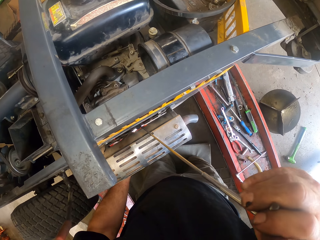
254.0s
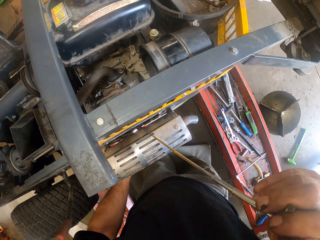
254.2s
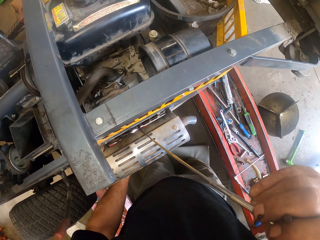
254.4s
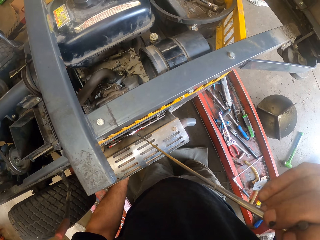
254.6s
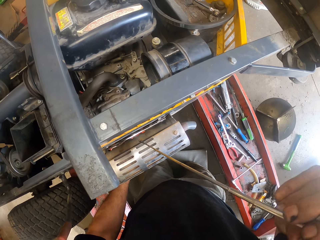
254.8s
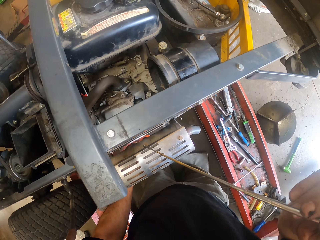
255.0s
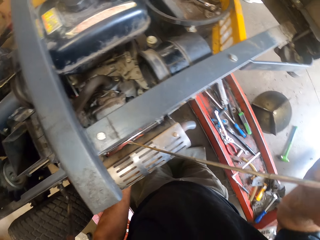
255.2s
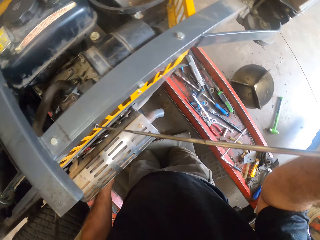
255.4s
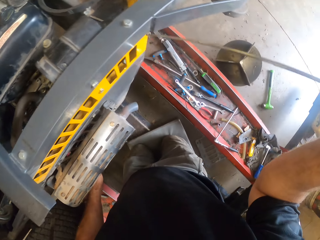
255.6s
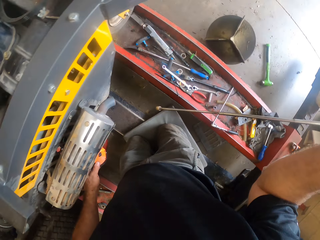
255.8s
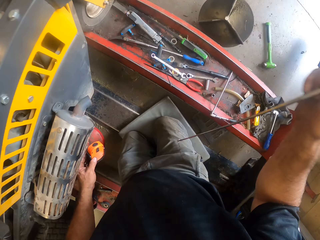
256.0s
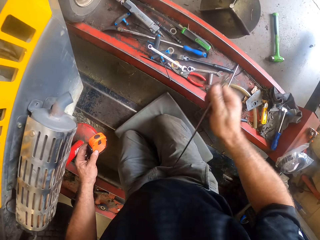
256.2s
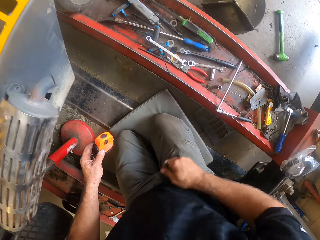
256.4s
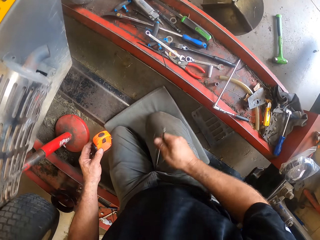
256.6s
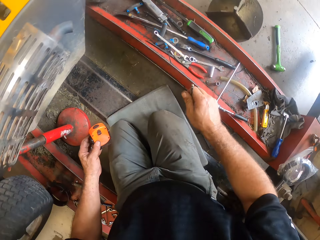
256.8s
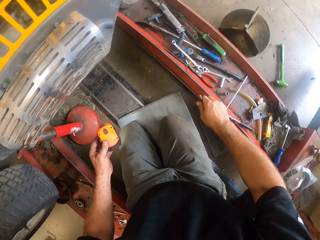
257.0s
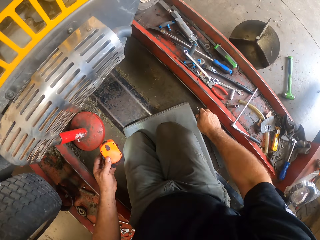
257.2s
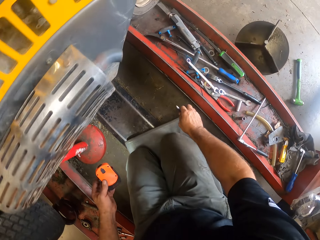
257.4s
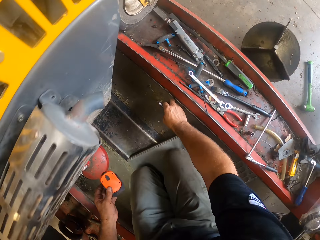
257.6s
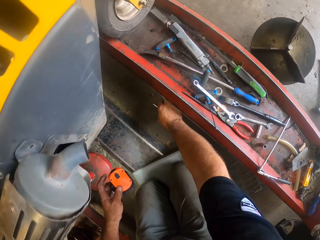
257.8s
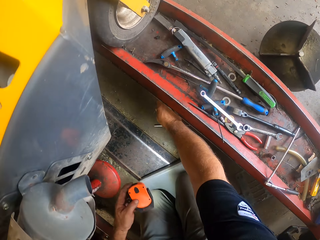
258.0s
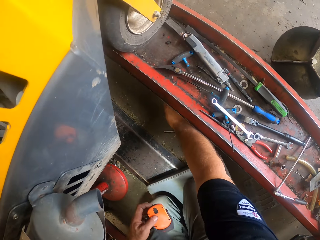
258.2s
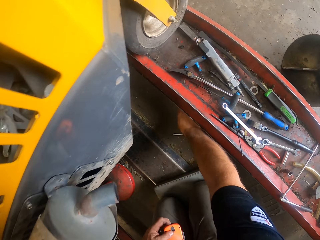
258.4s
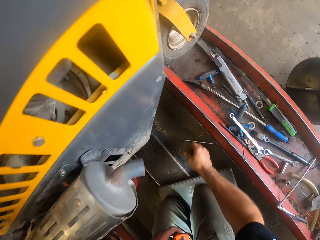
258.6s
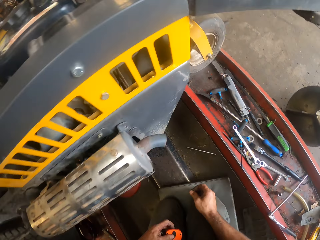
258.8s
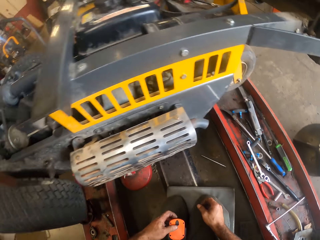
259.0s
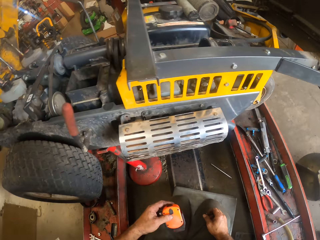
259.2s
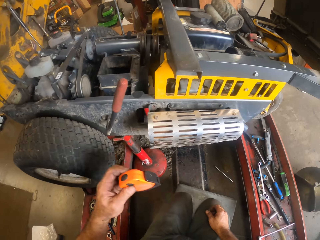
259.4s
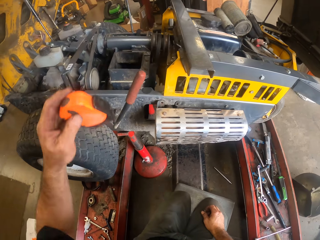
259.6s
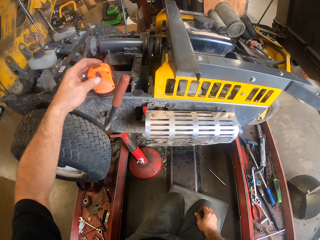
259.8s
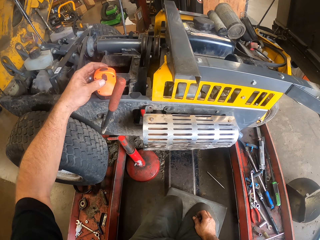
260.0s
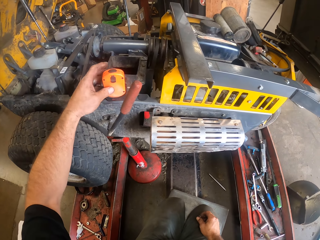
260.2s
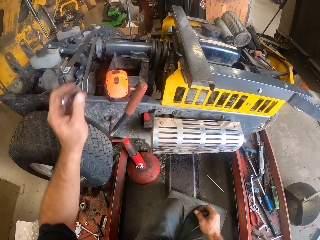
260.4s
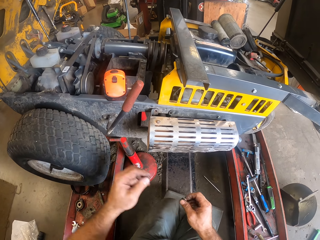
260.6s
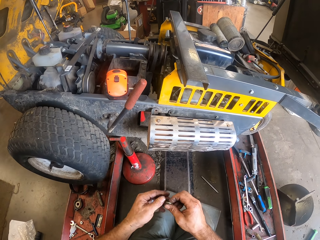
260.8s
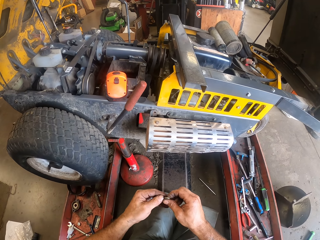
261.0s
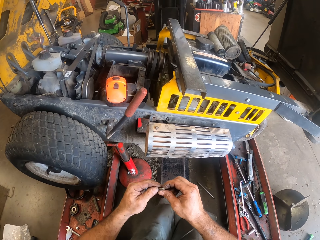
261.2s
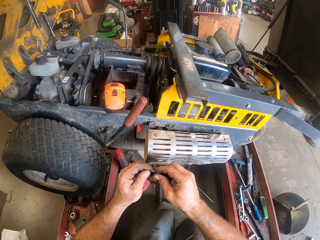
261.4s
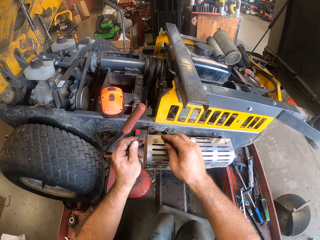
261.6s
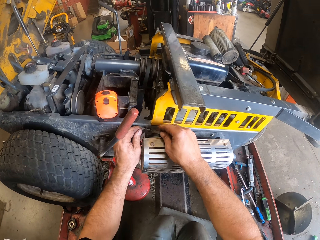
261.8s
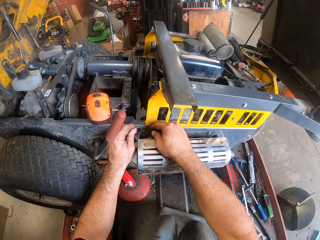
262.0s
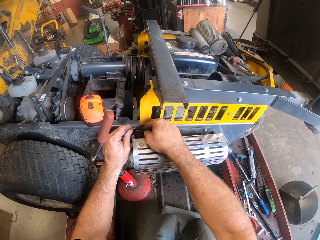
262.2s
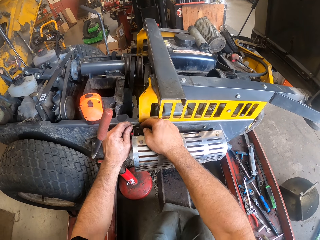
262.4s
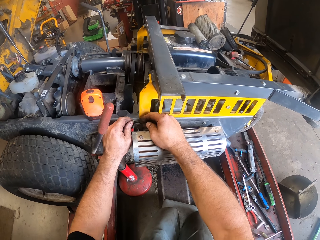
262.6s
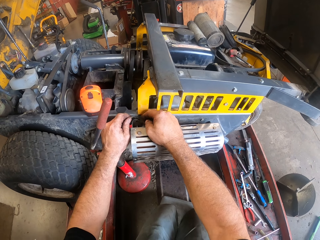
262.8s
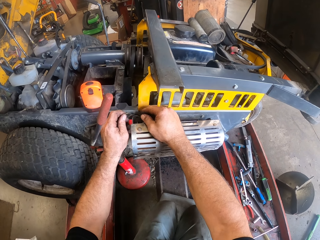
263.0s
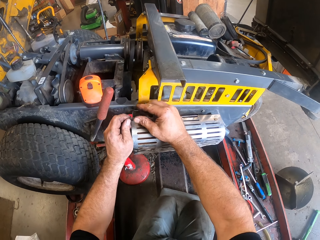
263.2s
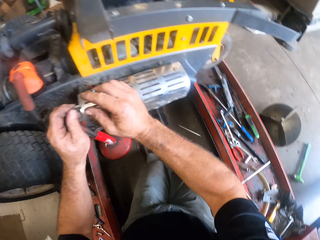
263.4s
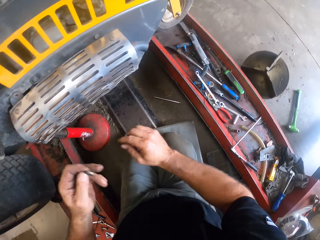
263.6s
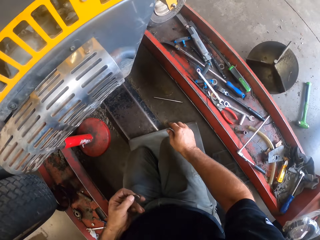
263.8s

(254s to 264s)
The camera wearer removes the wrench or picker from the lawnmower. He lifts the wrench. He drops the picker in his right hand on the floor. He puts the right hand on top of the right knee. He lifts the torch light. He drops the torch light on the lawnmower with his left hand. He holds the stud. He lifts both hands. He screws the nut to the lawnmower. He puts the stud on the lawnmower. He removes the stud on the lawnmower.

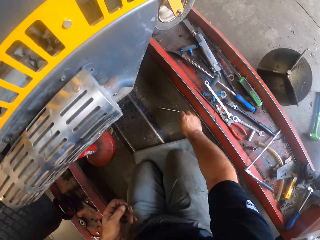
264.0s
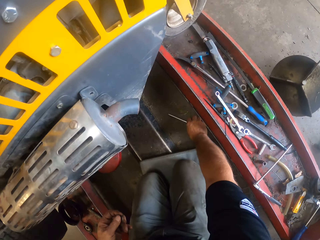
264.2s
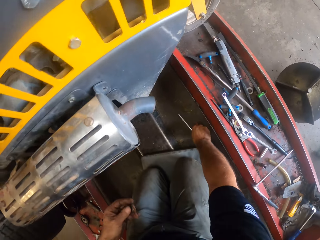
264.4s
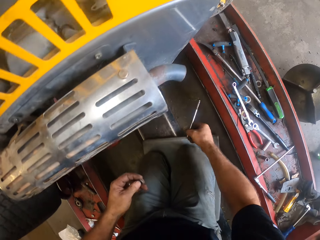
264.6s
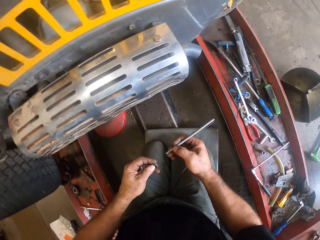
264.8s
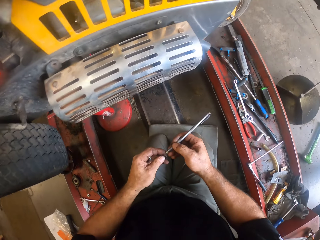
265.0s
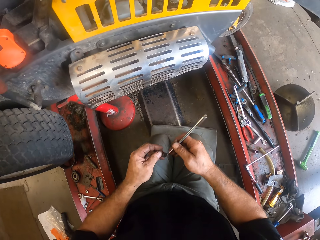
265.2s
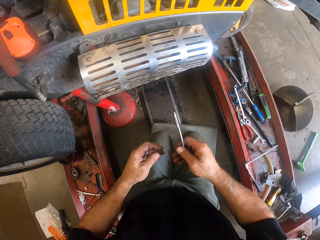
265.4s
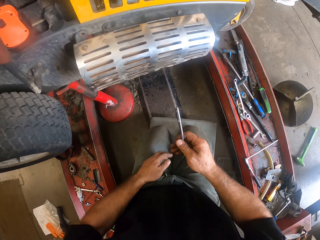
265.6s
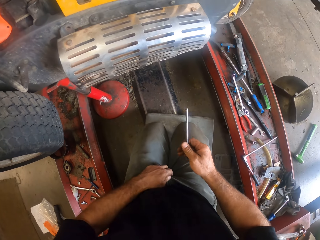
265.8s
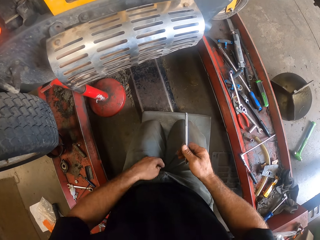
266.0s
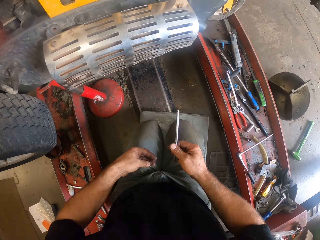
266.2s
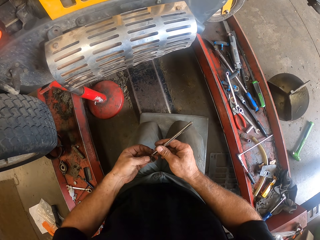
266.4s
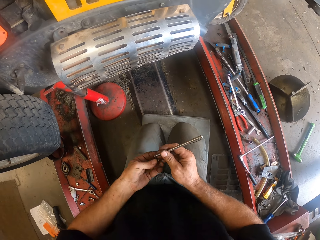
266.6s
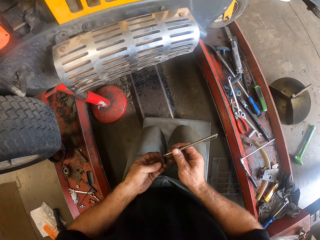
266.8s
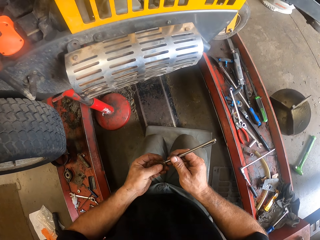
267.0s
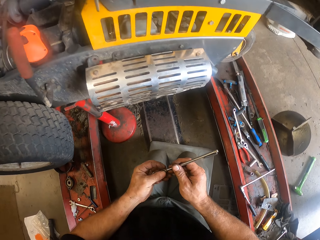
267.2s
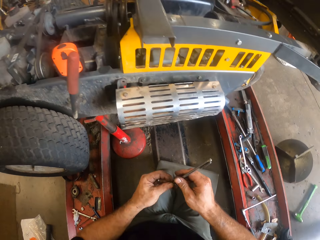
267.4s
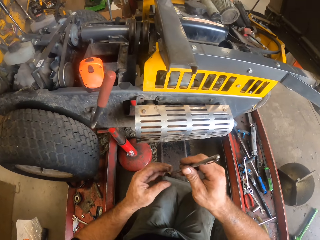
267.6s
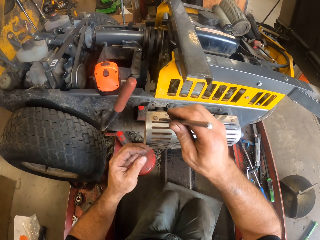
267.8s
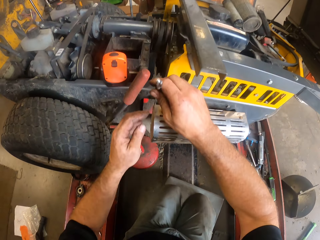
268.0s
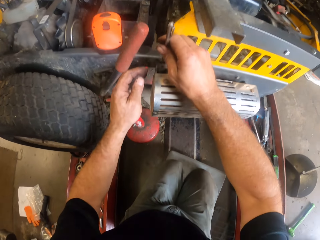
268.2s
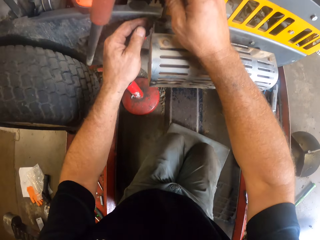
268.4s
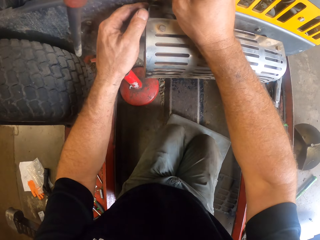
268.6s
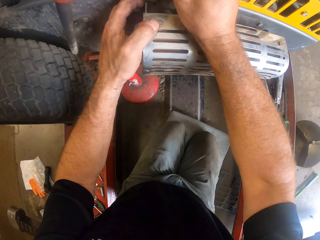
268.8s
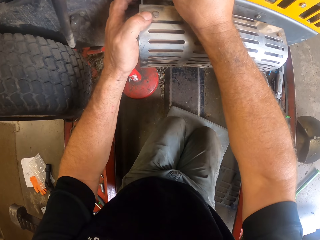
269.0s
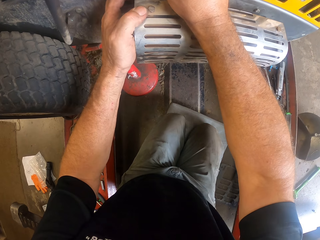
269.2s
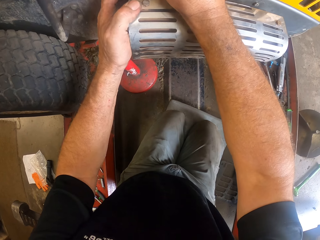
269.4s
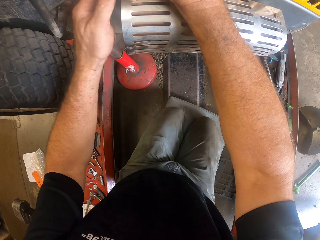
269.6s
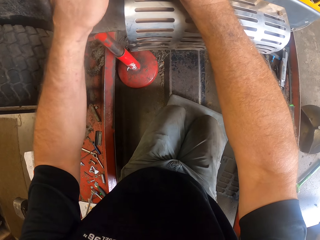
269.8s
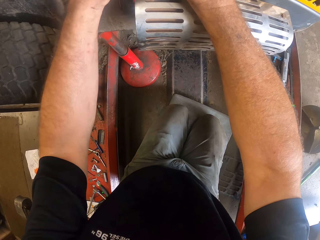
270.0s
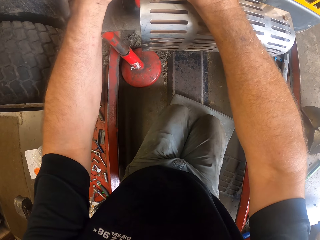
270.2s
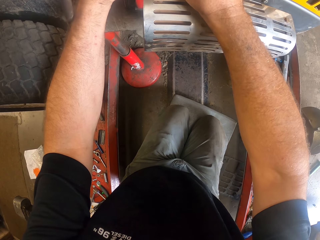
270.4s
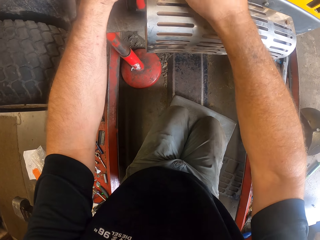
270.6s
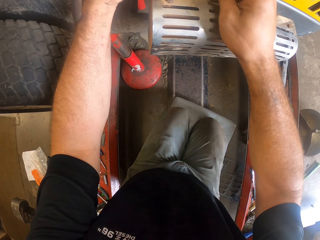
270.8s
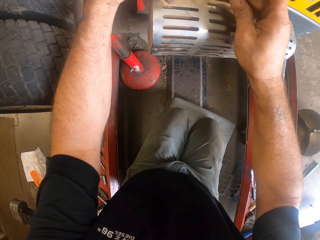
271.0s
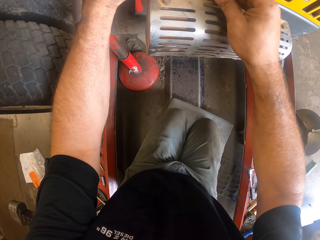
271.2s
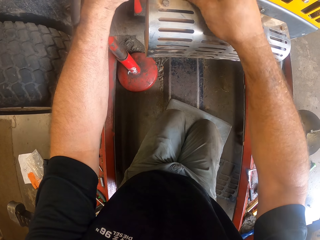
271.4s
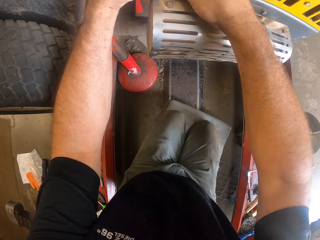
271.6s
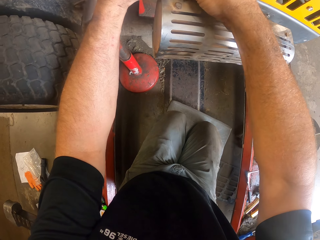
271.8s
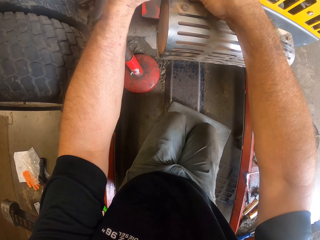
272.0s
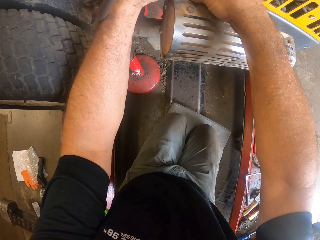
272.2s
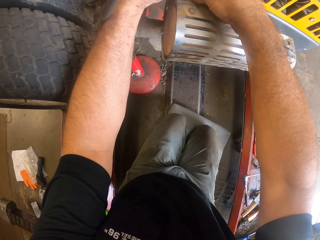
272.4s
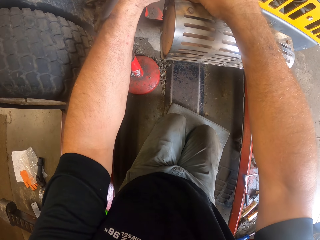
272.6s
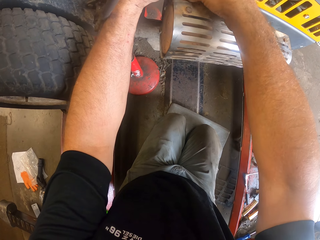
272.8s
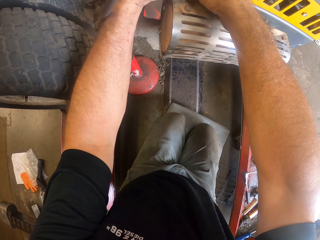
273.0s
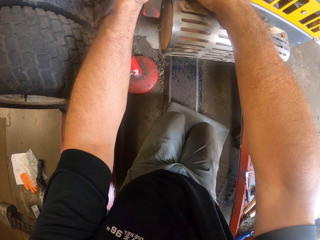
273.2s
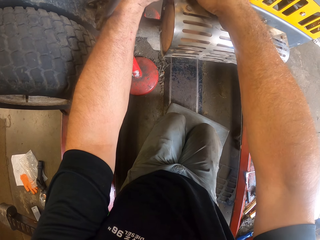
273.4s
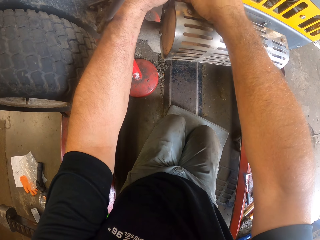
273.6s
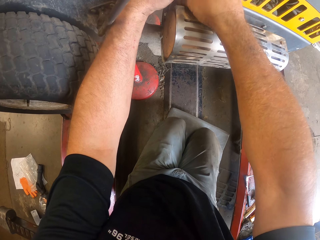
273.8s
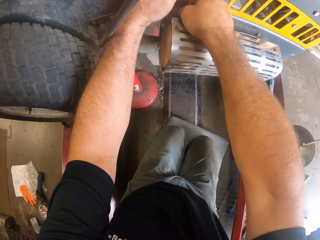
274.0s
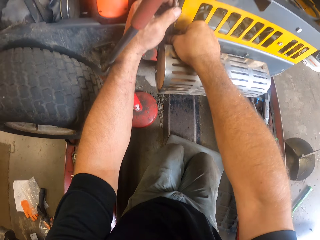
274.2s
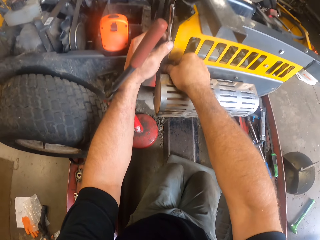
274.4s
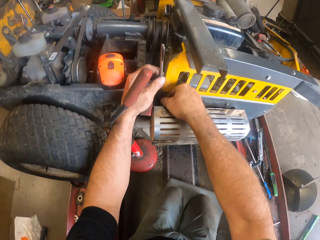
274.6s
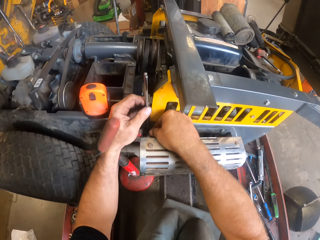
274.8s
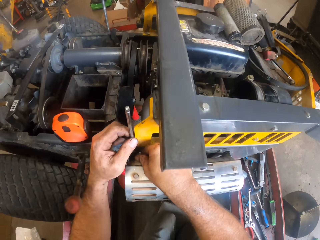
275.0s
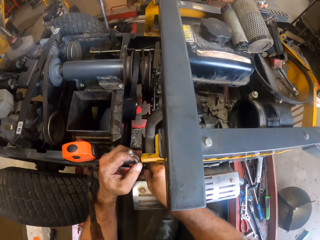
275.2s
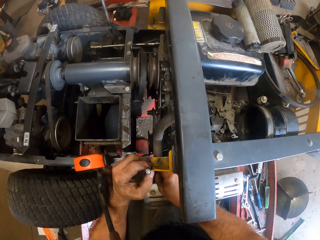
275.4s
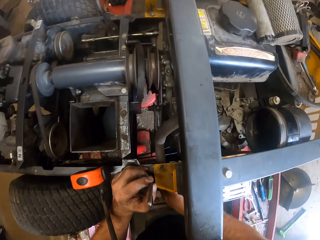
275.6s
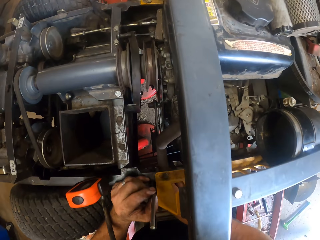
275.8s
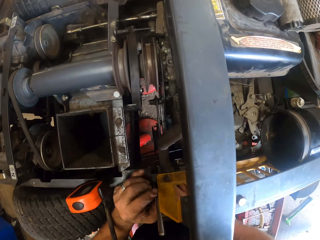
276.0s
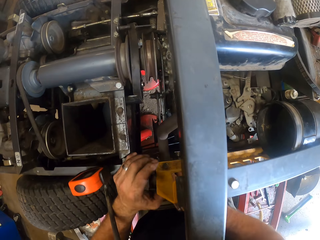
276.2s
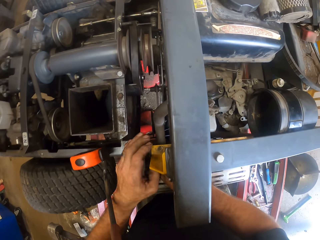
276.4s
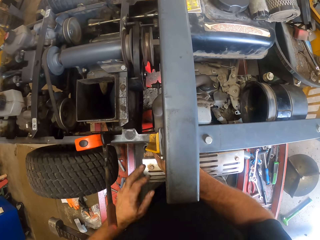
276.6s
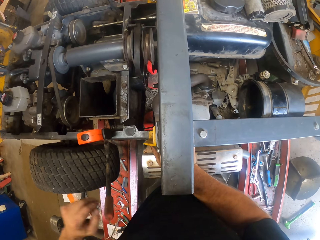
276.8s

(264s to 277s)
The camera wearer holds the stud. He picks up the picker or wrench on the floor with his right hand. He holds the wrench. He drops the stud. He picks the stud. He puts the stud on the wrench. He lifts both hands. He holds the lawnmower. He screws the nut to the lawnmower with the picker.
